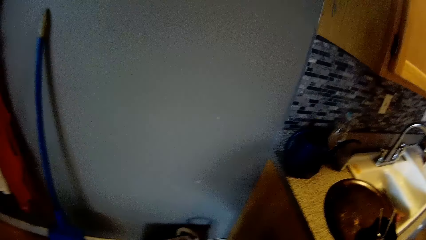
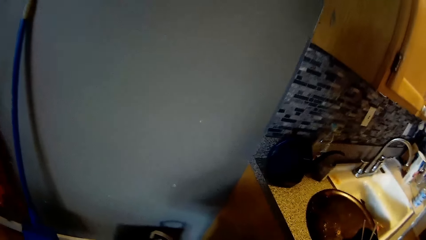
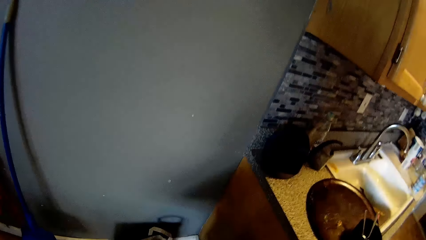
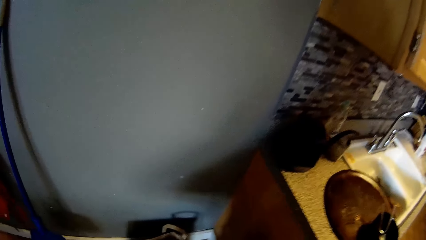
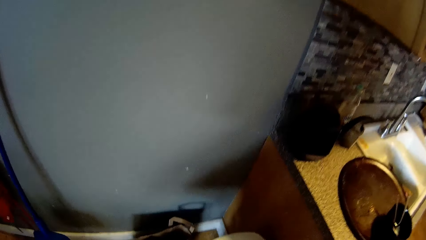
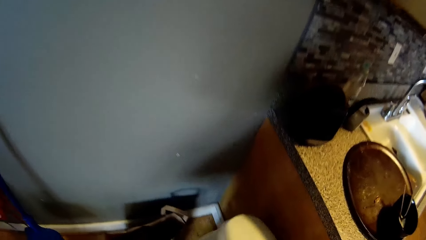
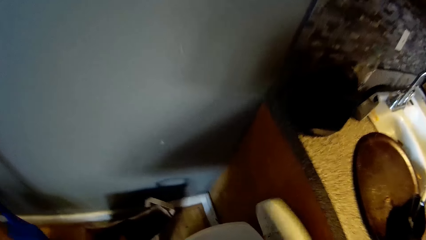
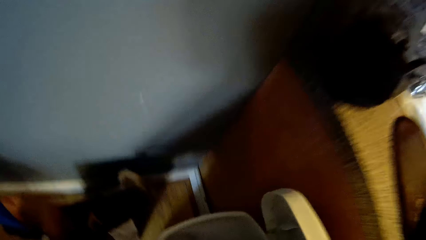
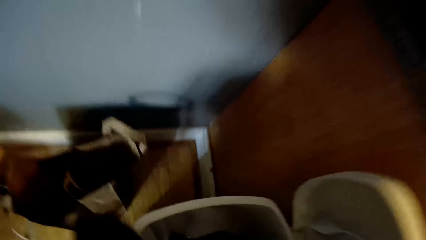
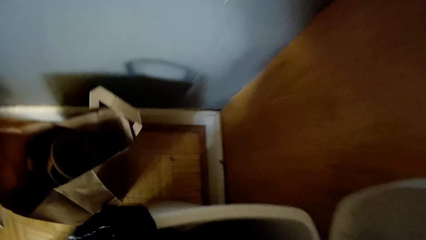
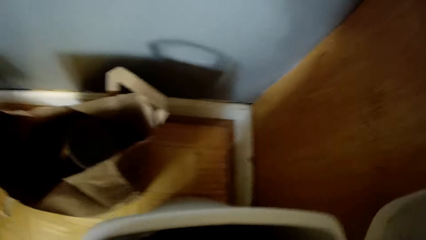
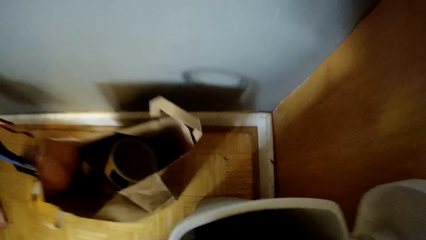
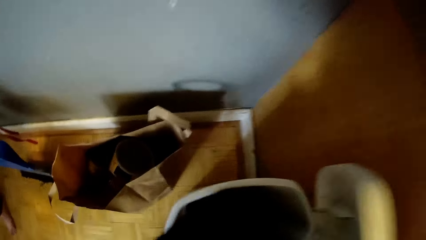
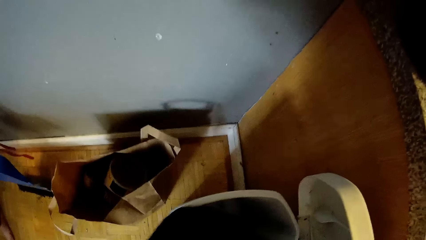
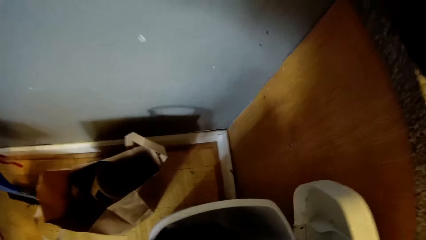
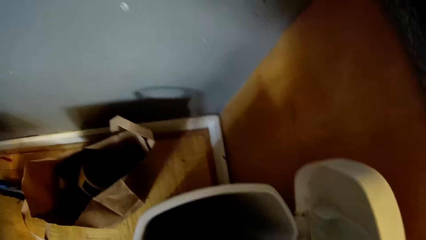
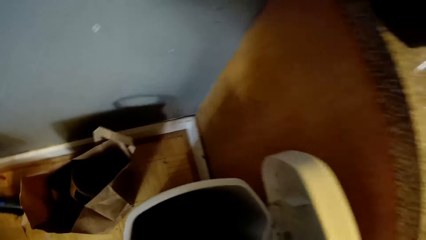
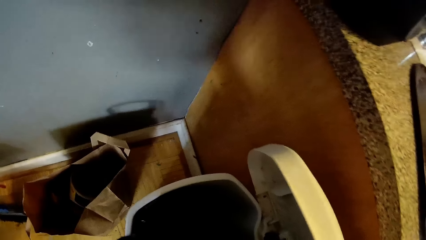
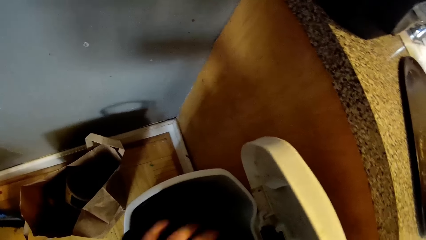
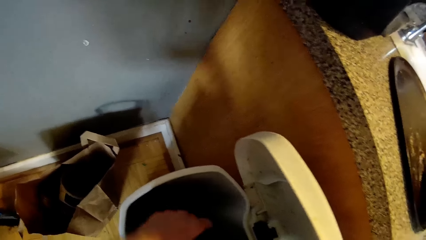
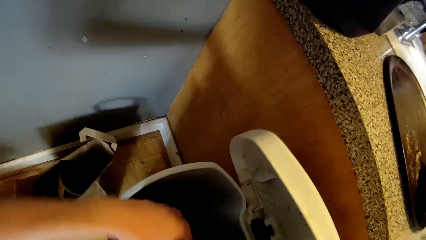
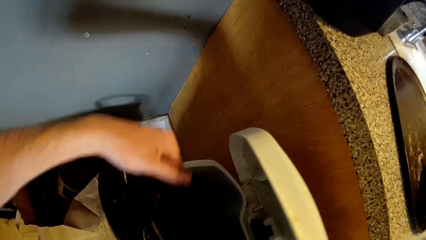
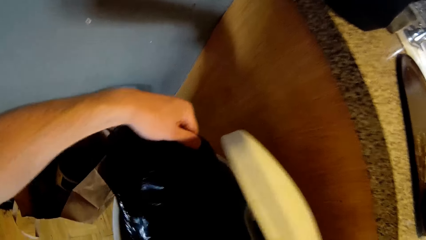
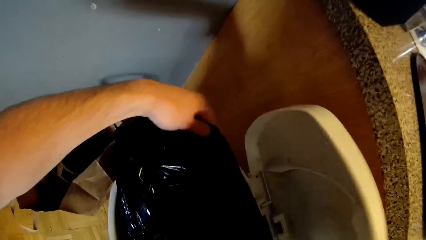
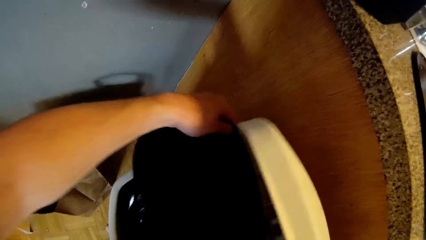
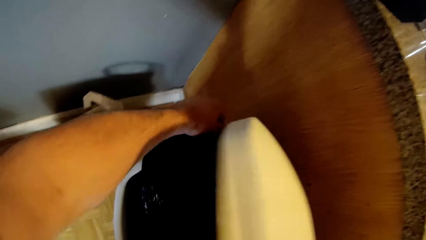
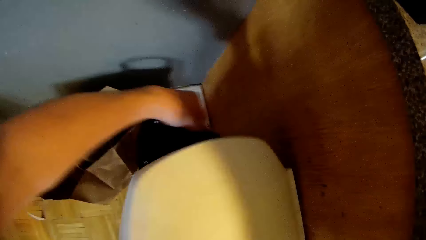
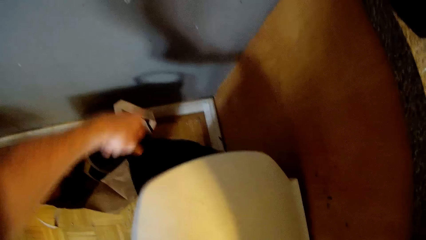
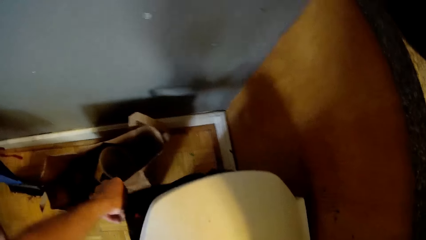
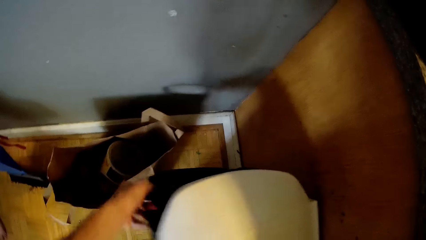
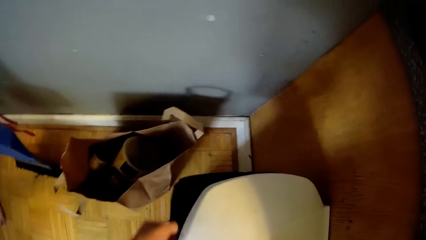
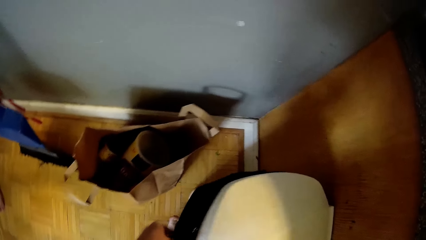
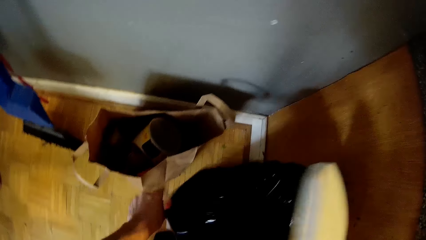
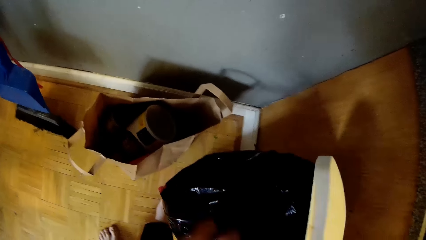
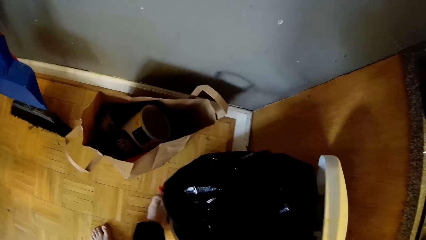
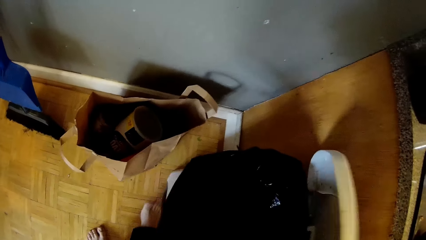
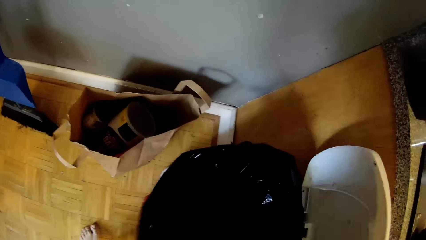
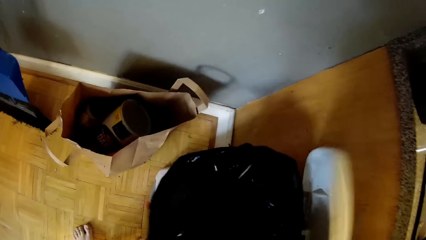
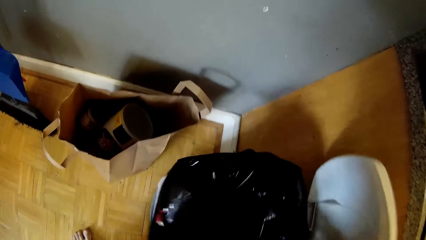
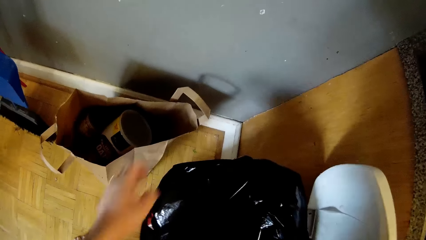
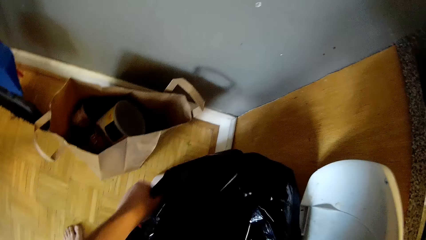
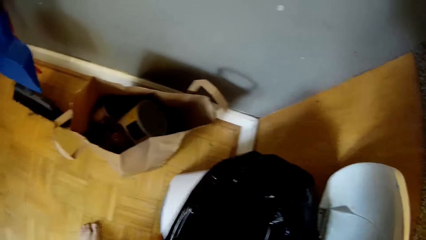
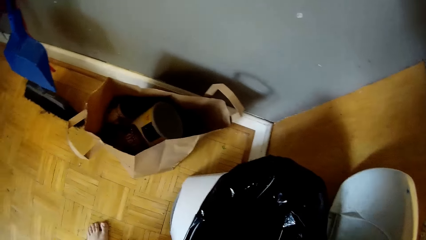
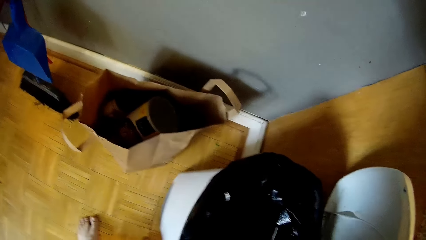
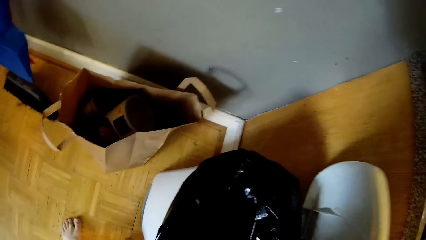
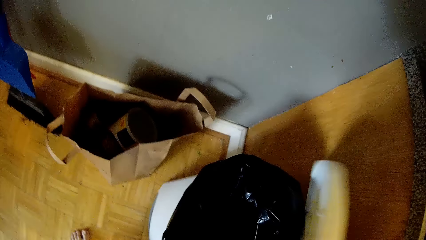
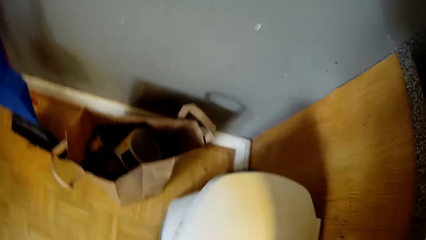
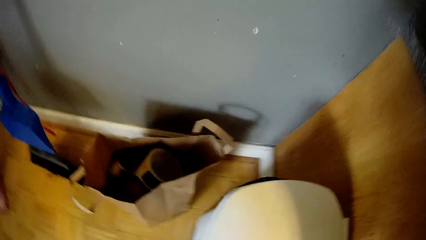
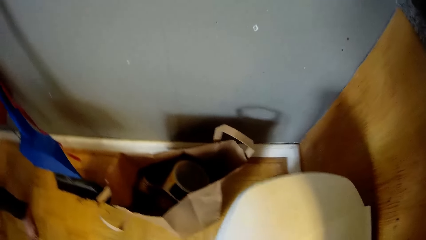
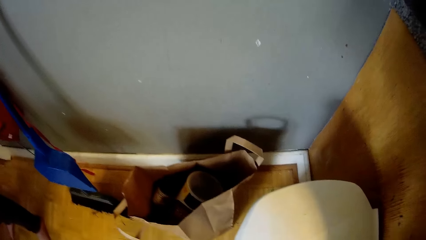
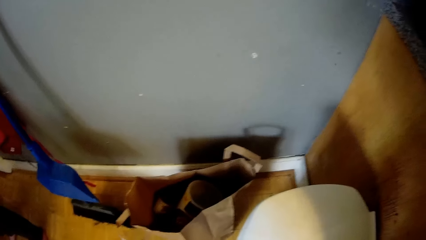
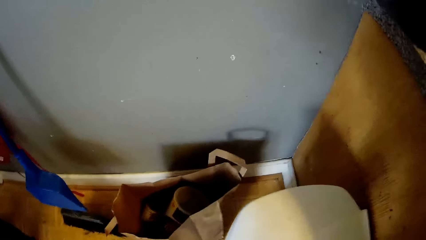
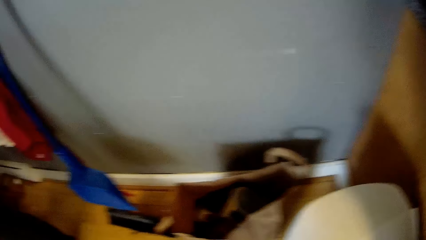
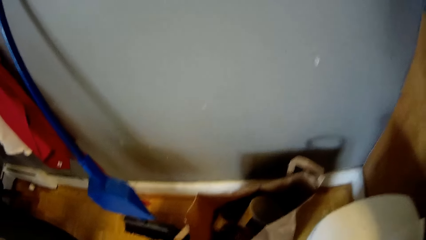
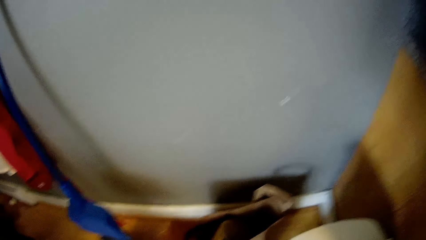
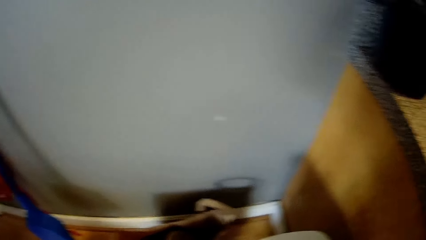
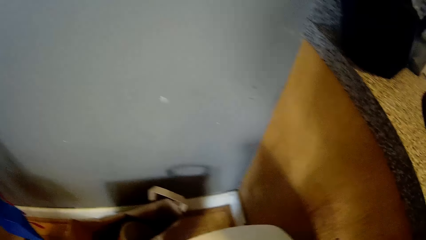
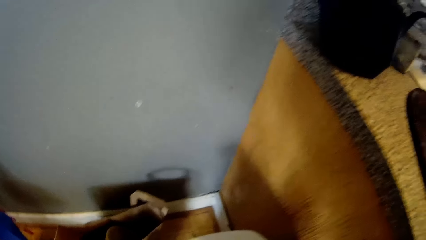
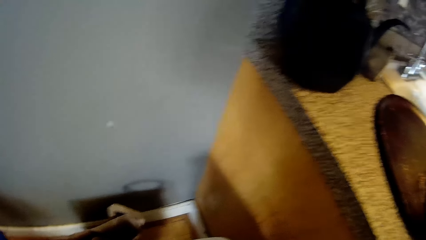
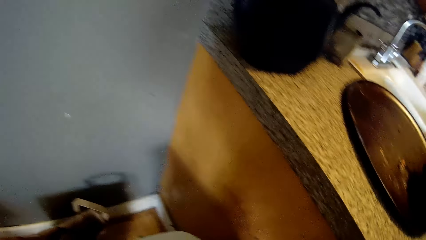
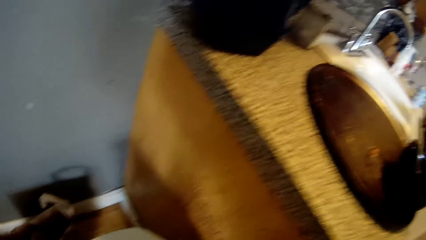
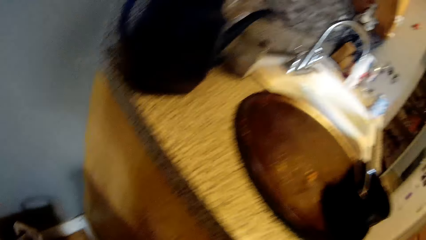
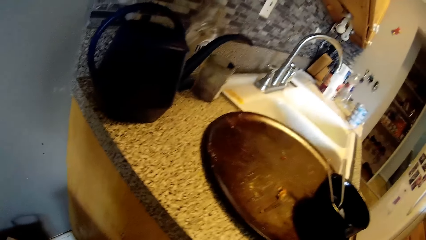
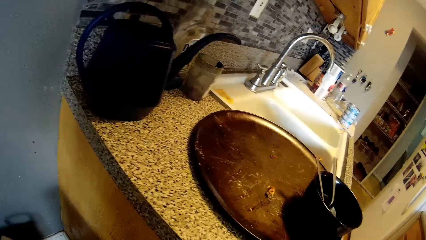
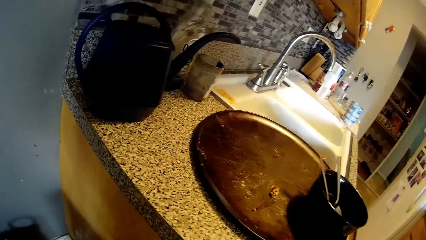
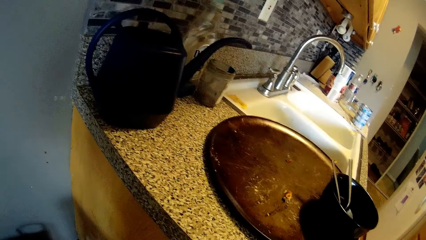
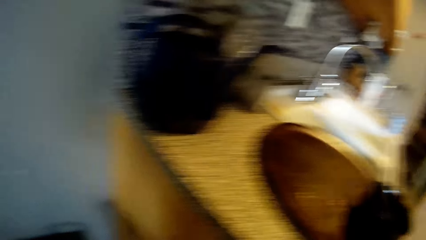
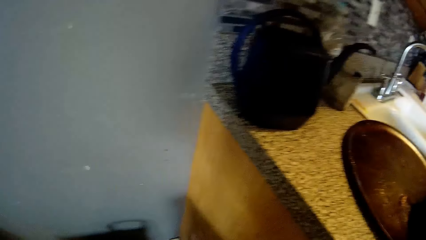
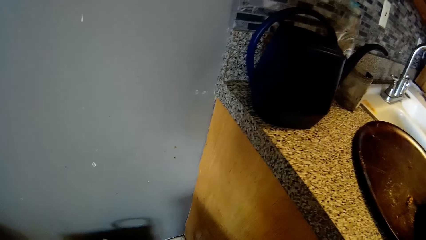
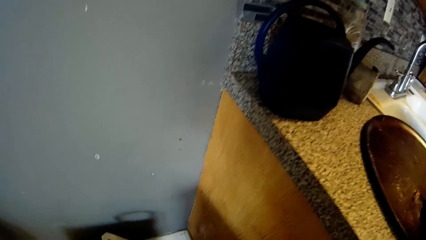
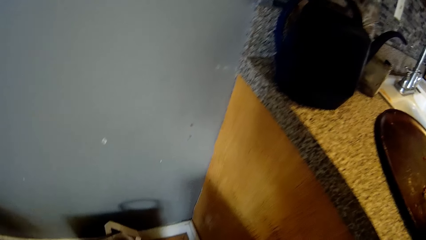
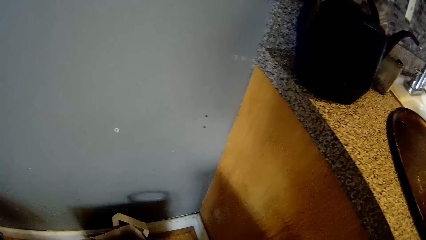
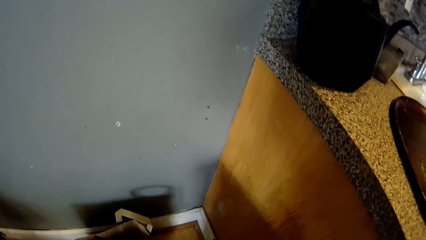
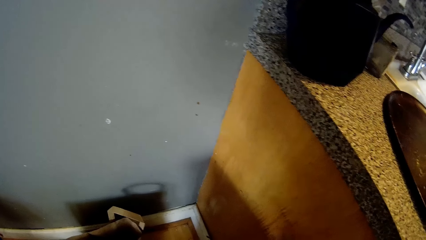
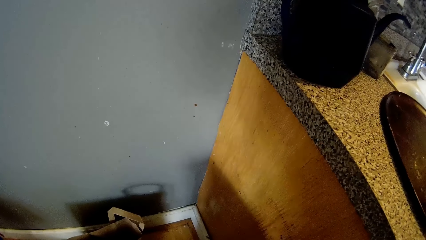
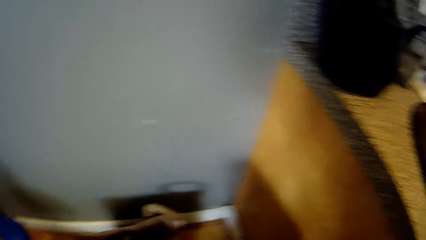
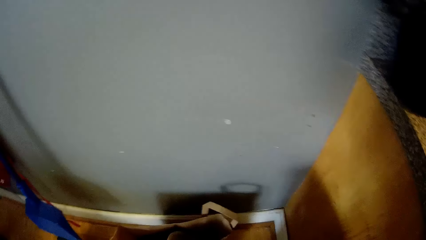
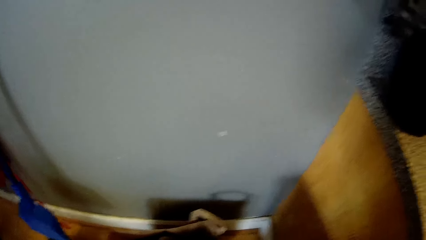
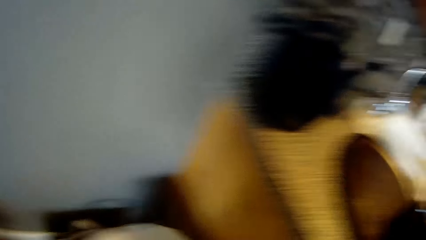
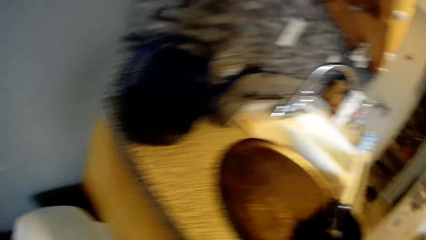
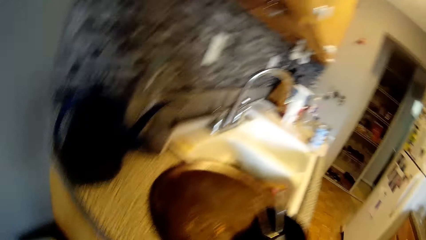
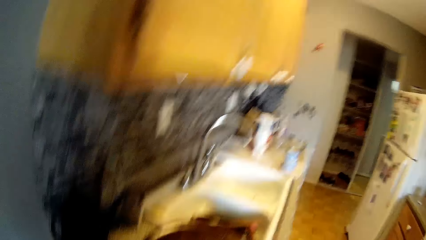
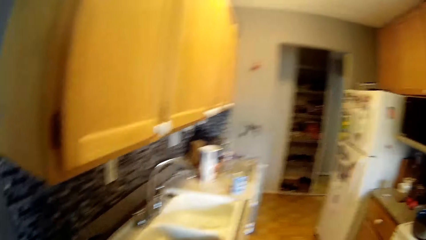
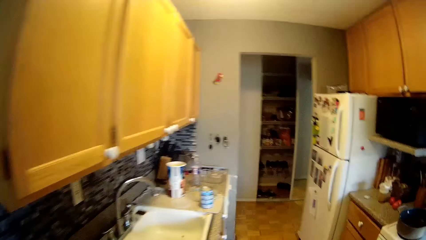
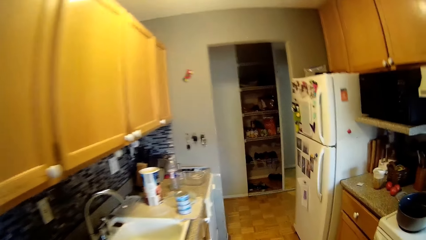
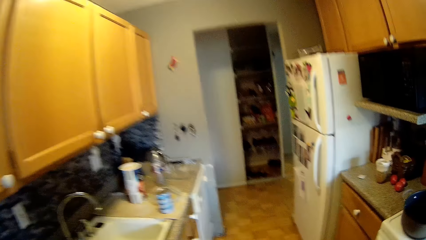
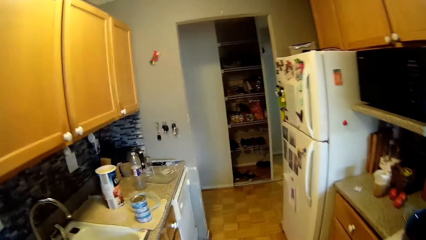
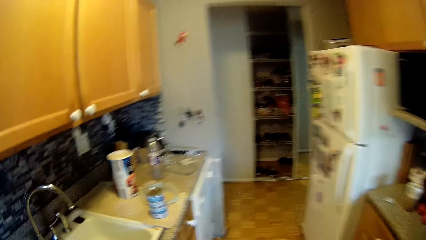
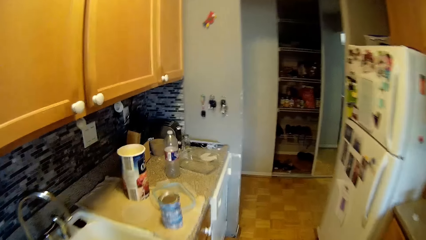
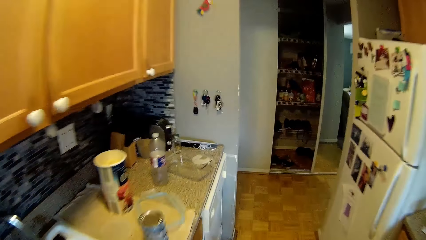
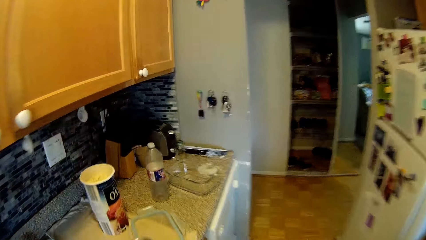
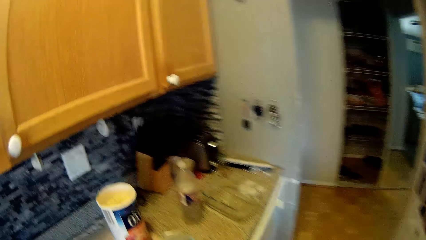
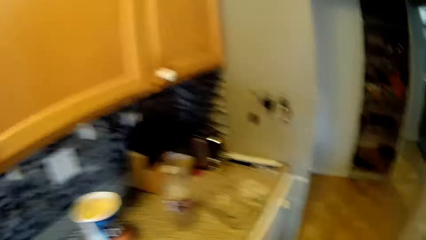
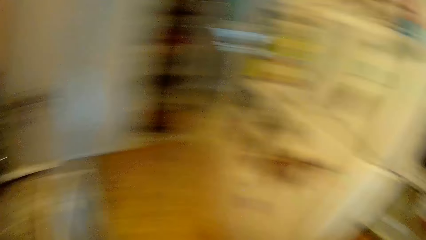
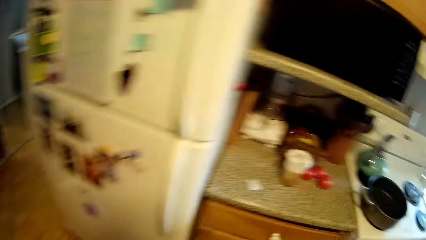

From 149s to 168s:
The camera wearer walks around. He opens the trash can or bin with his right hand. He spreads the plastic bag in the trash can with both hands. He throws something in the bin. He adjusts the paper in the bin and closes the bin. He interacts with a woman. He looks around.
